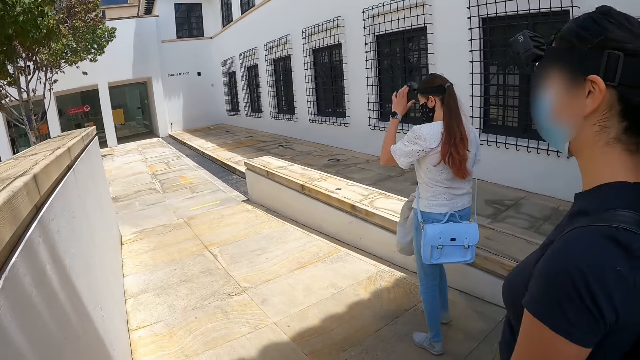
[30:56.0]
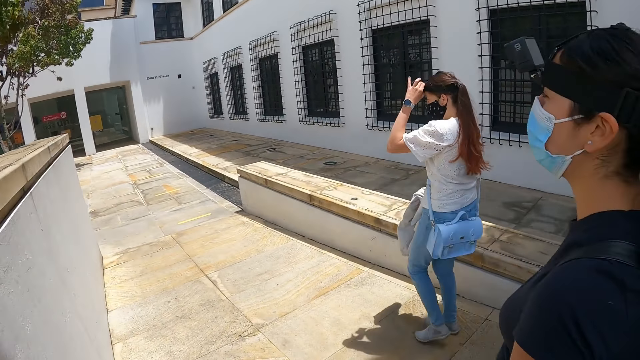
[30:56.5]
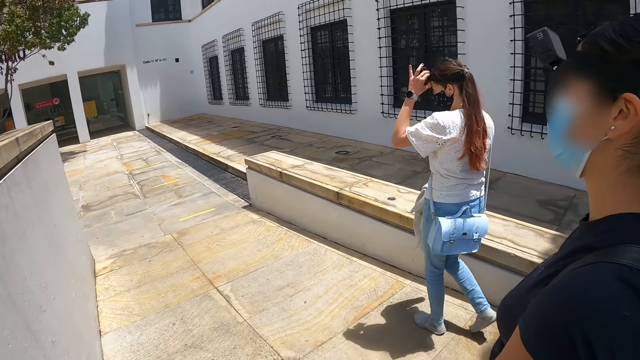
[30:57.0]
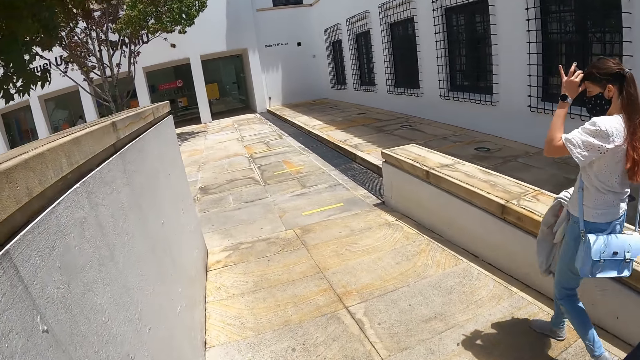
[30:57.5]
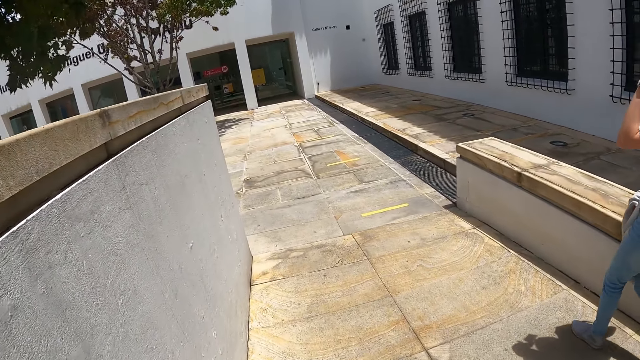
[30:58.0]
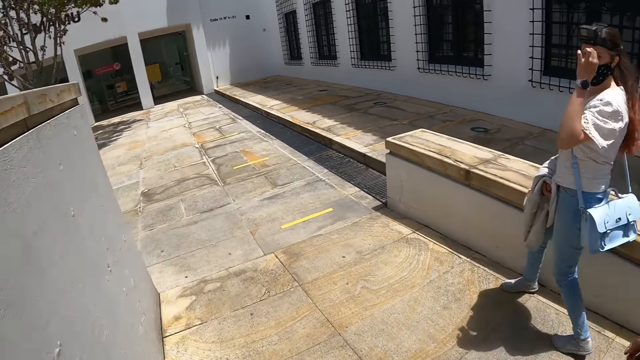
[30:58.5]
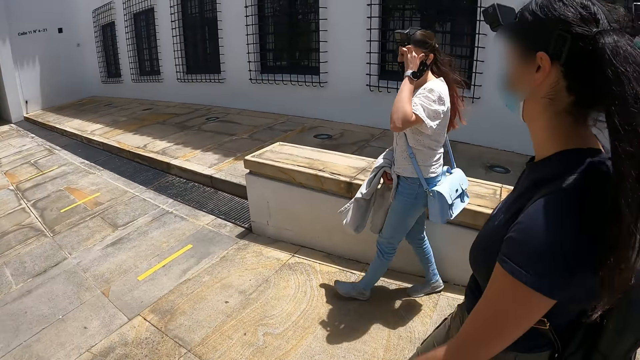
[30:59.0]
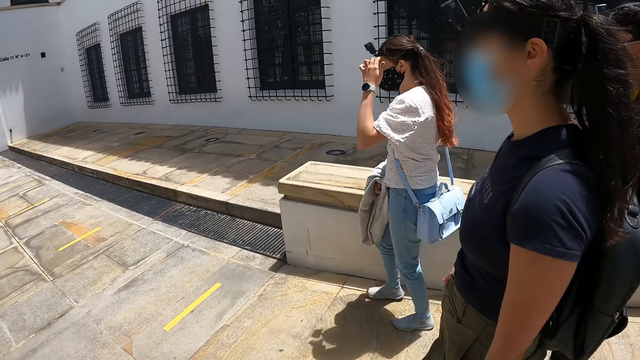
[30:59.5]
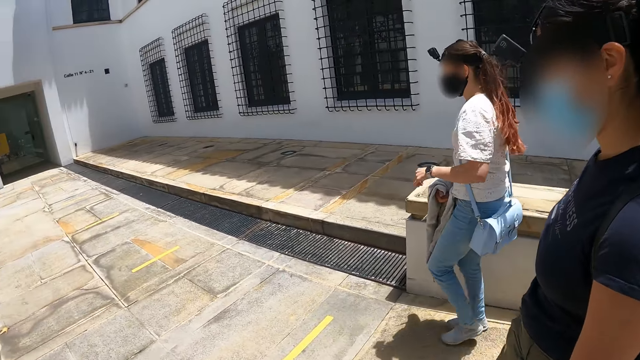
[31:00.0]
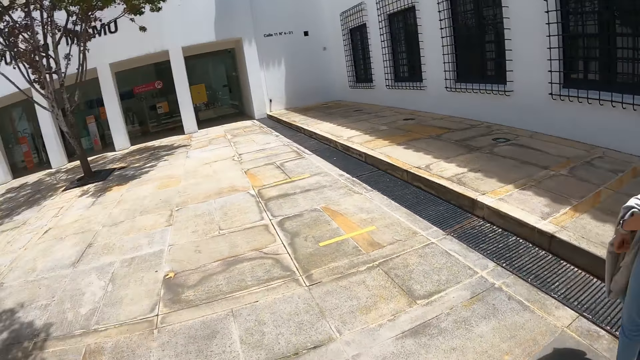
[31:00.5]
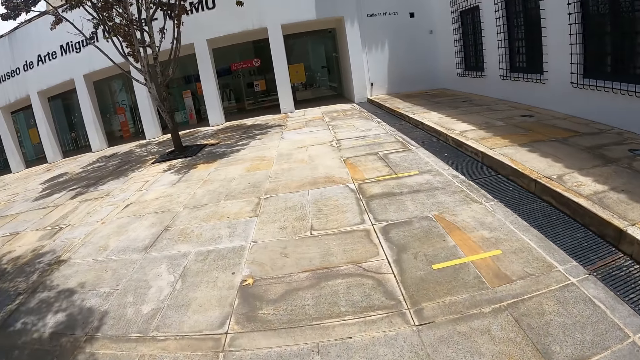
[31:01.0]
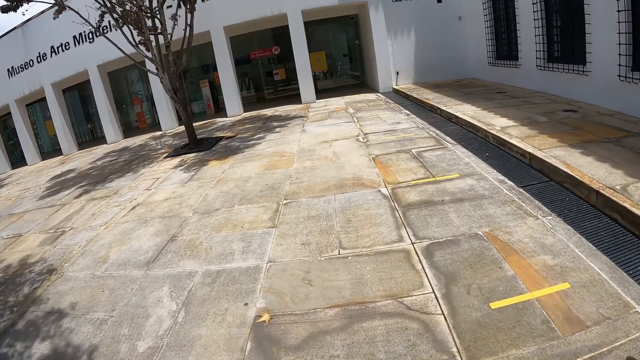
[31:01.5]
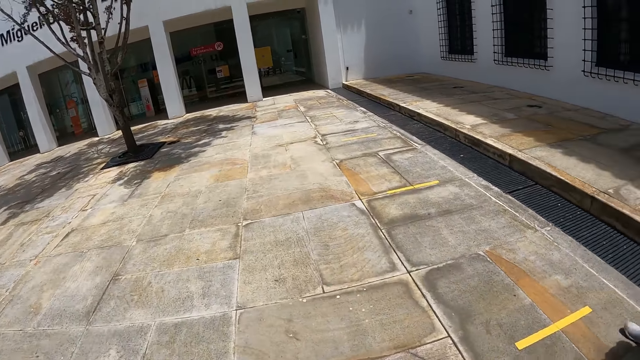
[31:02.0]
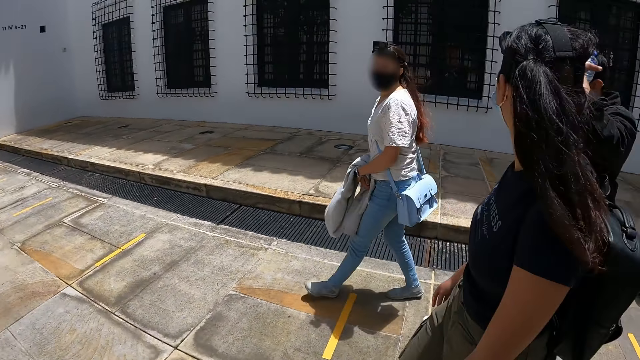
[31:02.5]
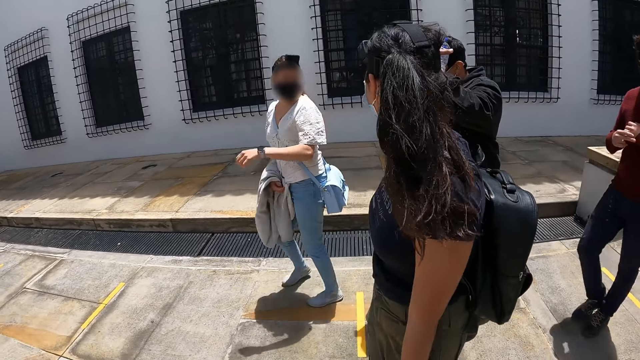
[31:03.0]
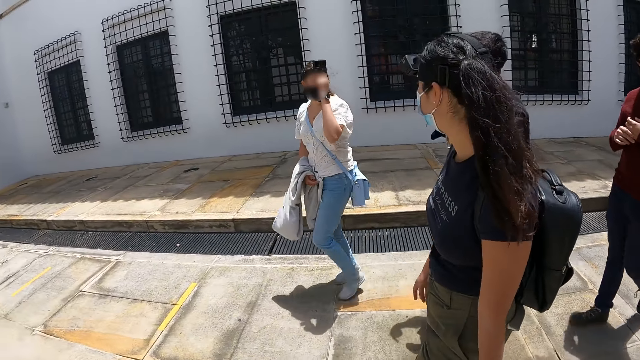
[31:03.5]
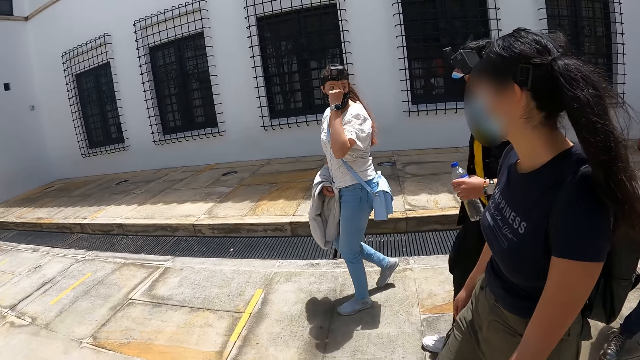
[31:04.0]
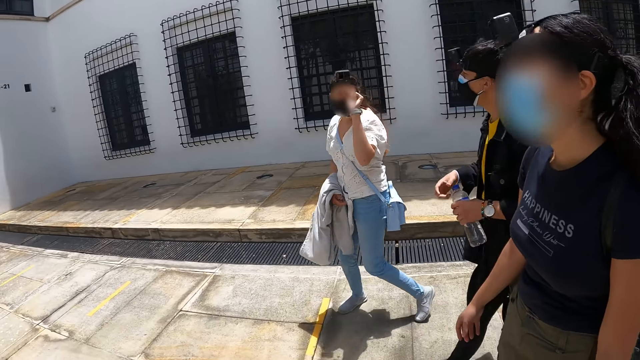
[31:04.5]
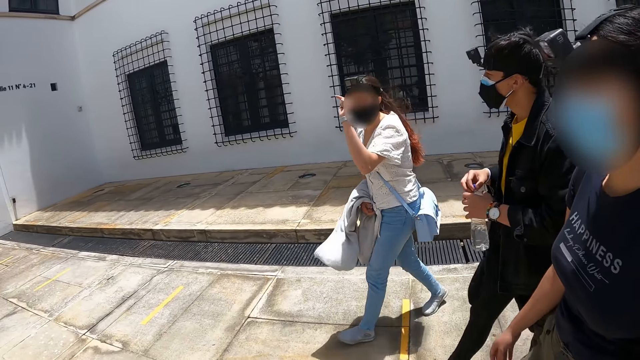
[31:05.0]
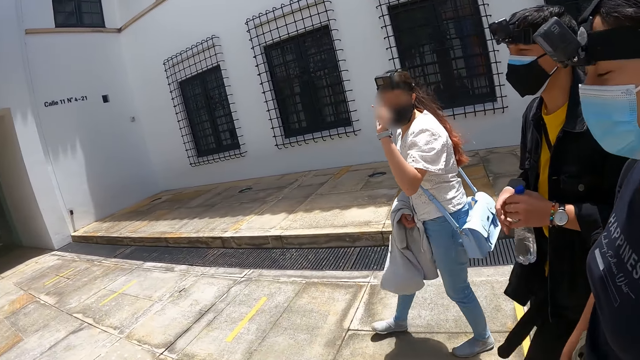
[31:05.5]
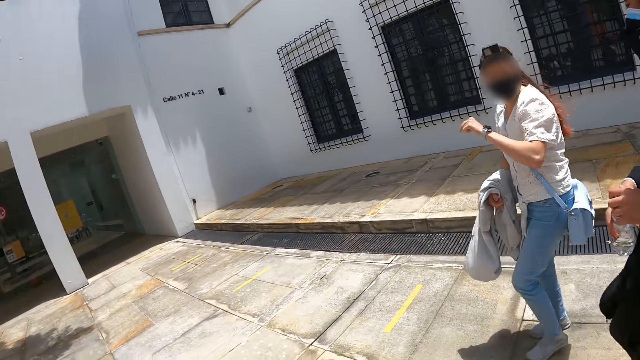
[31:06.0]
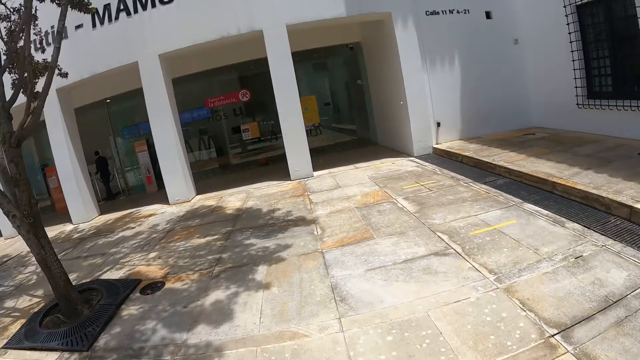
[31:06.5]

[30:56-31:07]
A woman touches the face.

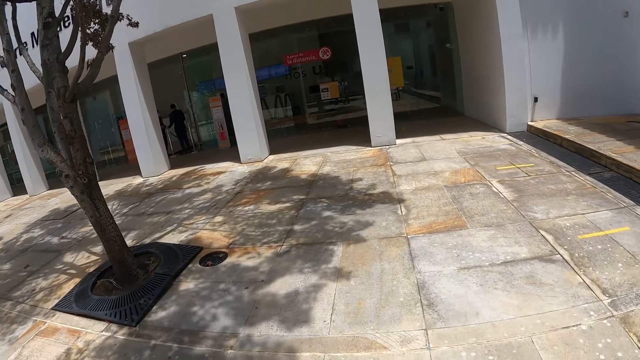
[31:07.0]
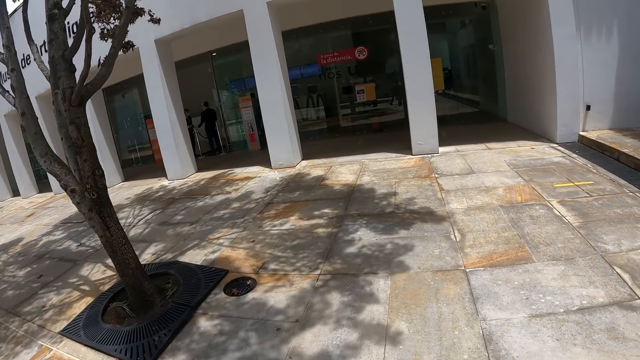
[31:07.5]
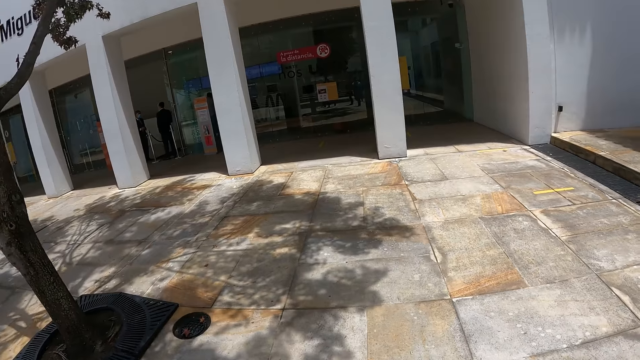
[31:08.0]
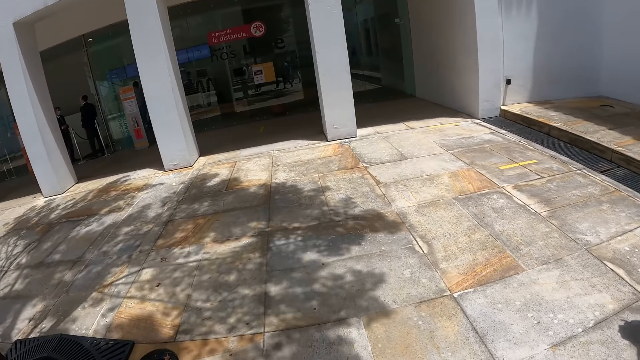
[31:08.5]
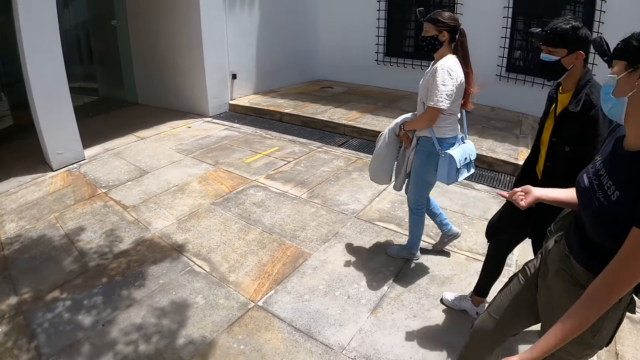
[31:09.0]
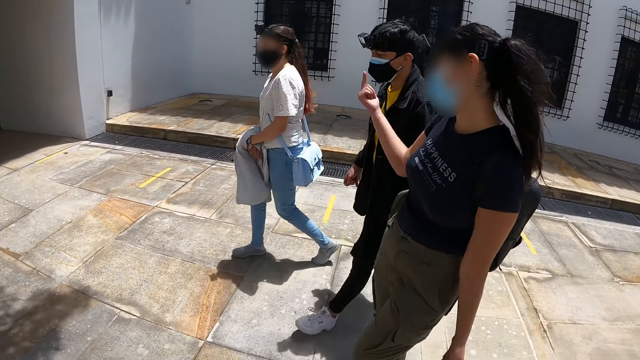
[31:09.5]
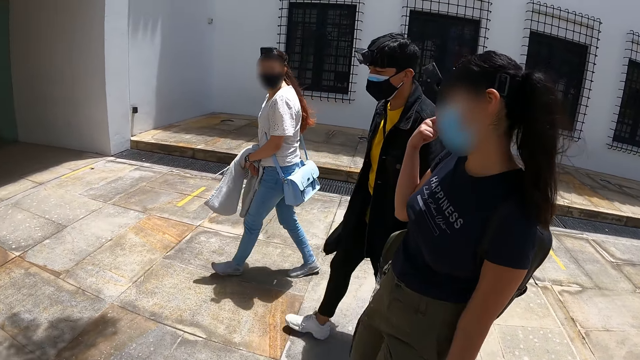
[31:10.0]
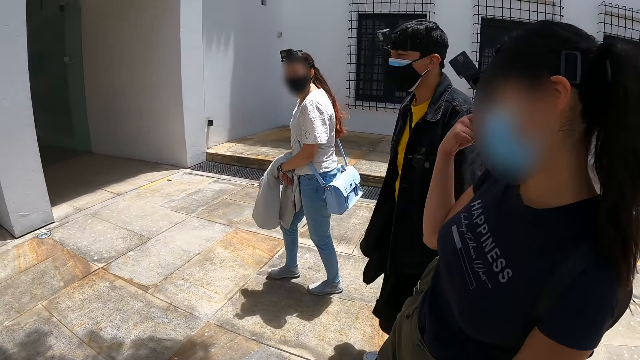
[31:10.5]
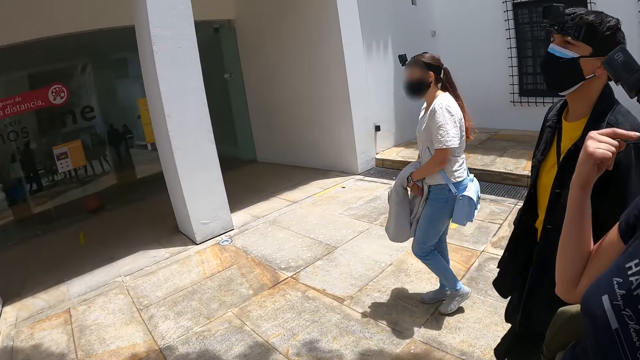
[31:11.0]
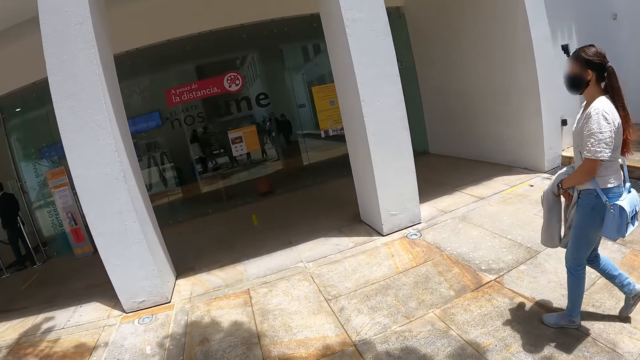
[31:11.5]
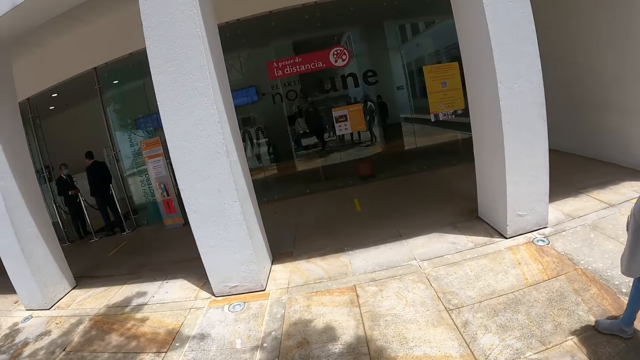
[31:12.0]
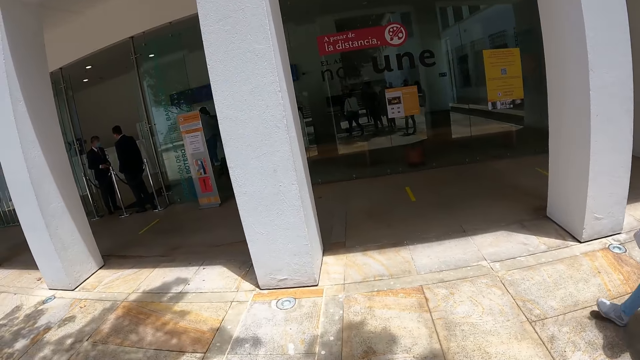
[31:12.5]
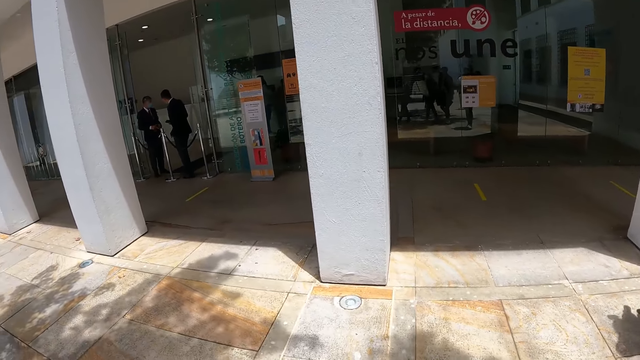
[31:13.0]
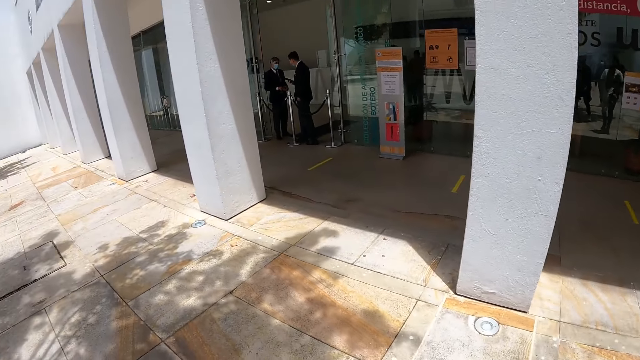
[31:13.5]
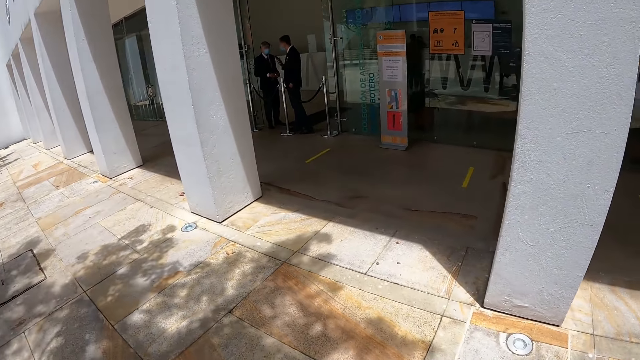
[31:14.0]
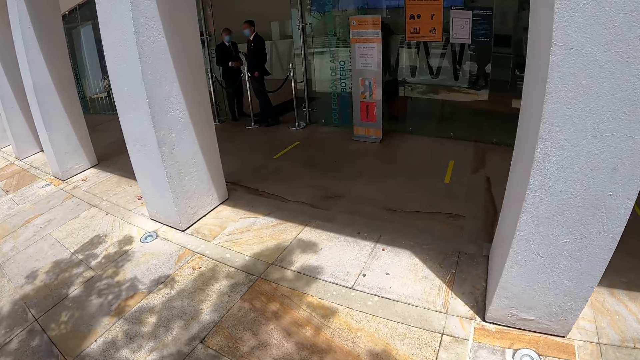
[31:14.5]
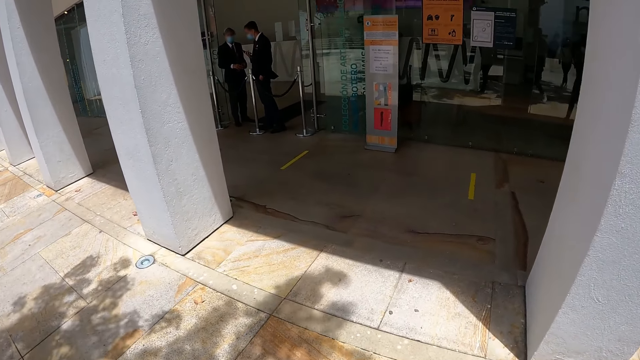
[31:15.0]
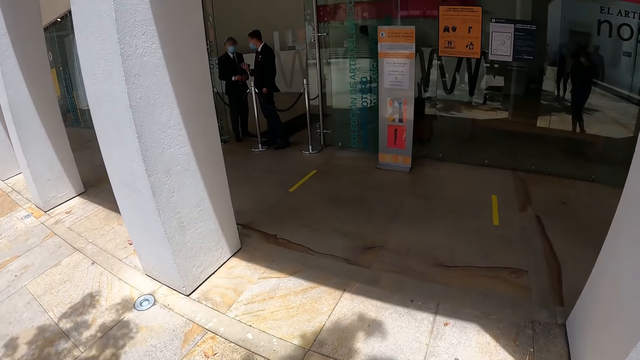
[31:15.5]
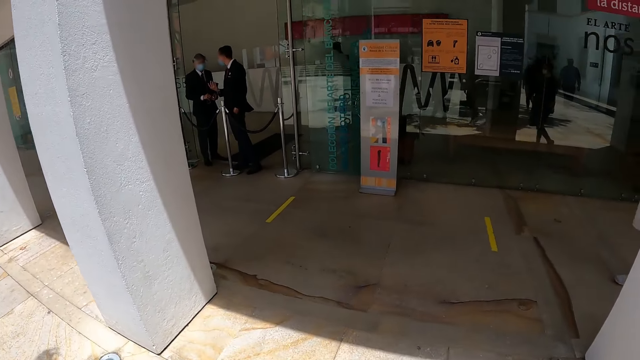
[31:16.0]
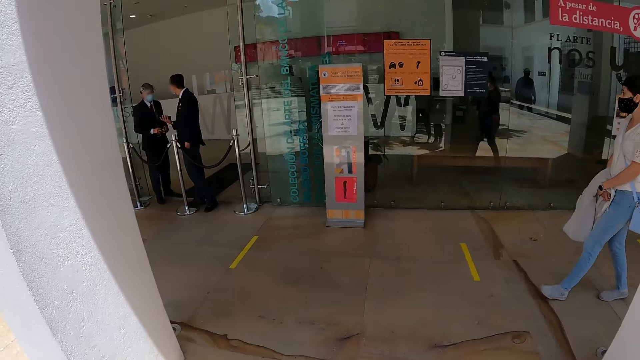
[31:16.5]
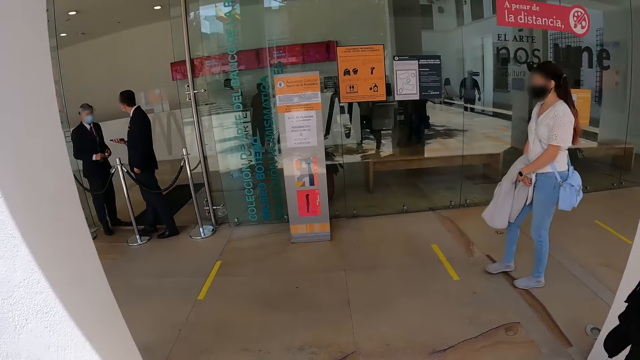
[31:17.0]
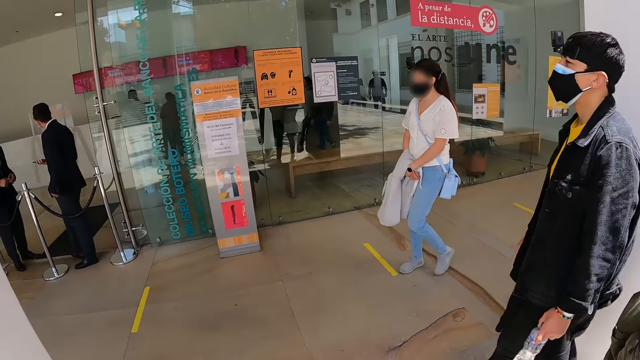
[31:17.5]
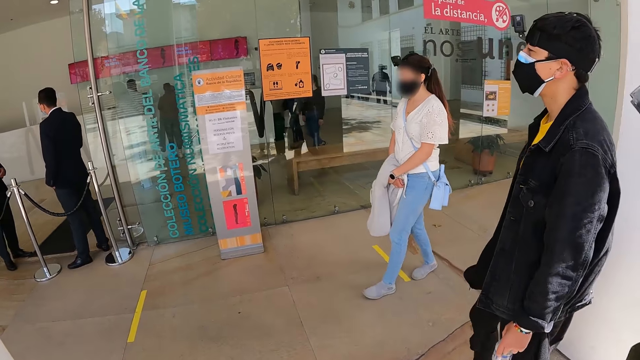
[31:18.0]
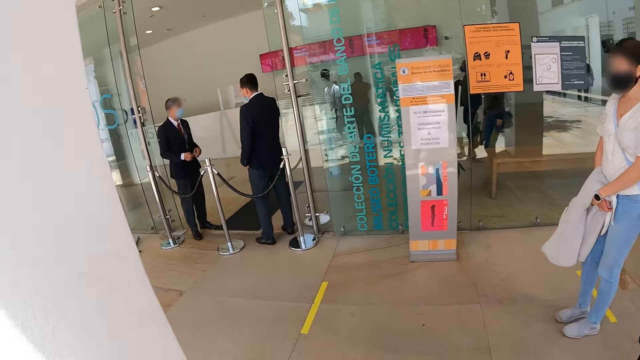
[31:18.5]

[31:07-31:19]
A woman touches the face.
